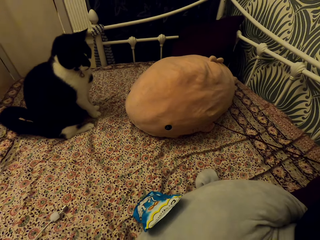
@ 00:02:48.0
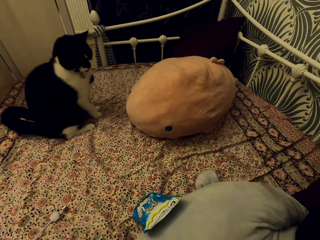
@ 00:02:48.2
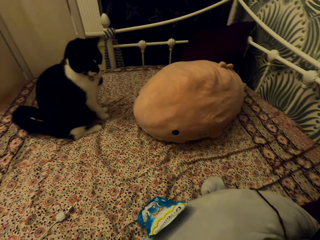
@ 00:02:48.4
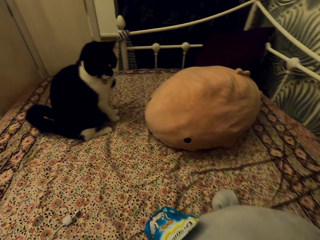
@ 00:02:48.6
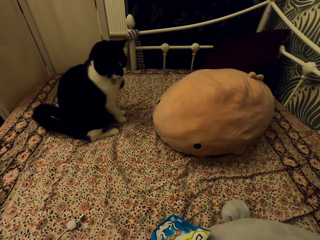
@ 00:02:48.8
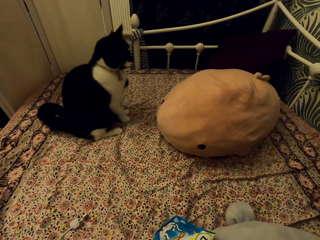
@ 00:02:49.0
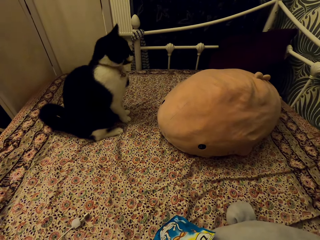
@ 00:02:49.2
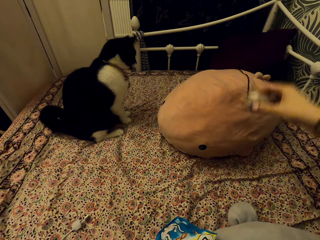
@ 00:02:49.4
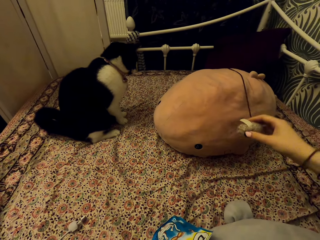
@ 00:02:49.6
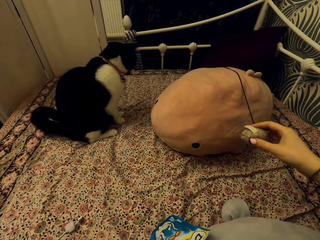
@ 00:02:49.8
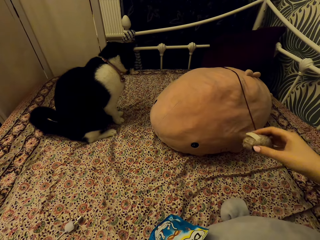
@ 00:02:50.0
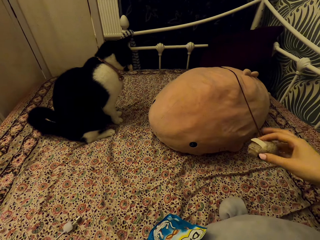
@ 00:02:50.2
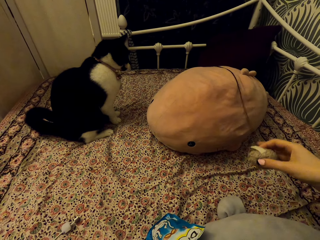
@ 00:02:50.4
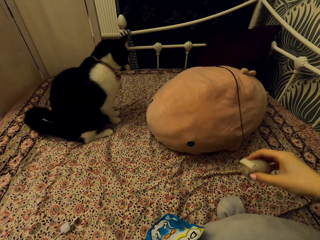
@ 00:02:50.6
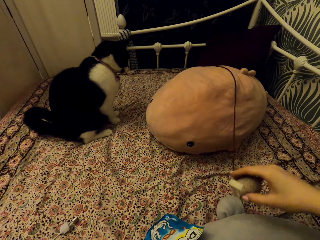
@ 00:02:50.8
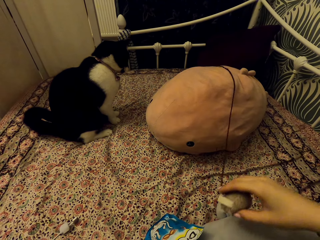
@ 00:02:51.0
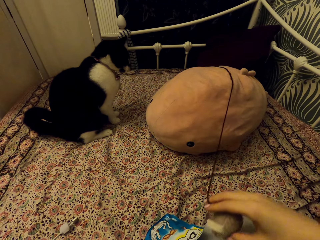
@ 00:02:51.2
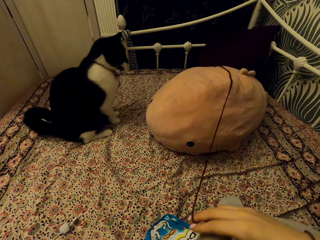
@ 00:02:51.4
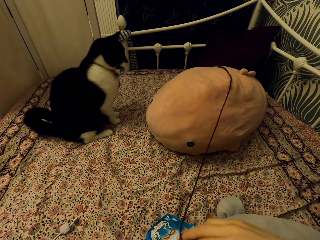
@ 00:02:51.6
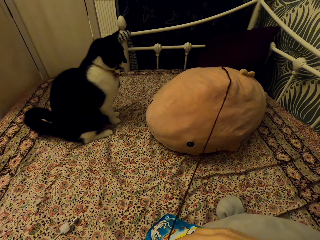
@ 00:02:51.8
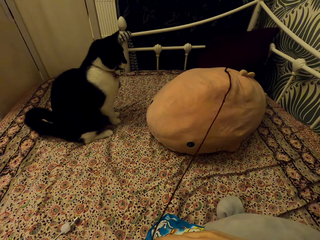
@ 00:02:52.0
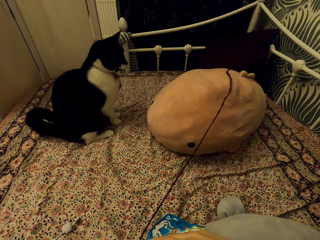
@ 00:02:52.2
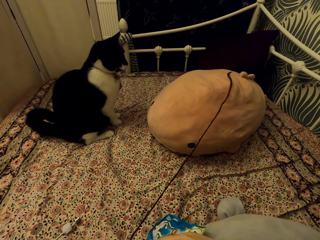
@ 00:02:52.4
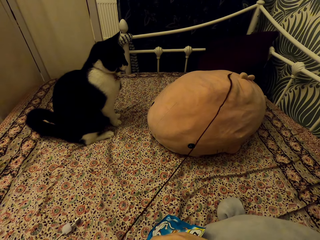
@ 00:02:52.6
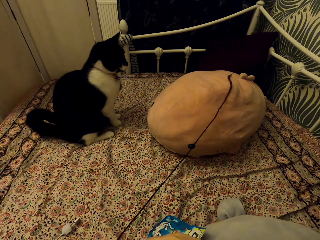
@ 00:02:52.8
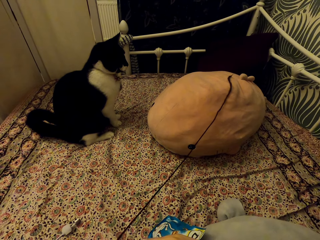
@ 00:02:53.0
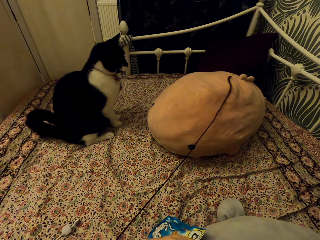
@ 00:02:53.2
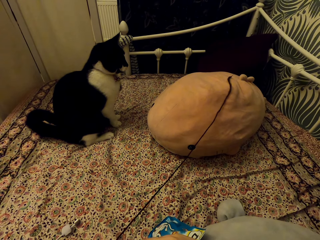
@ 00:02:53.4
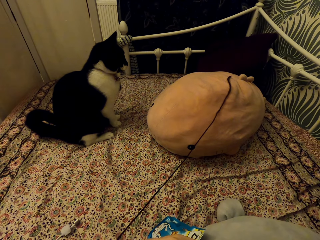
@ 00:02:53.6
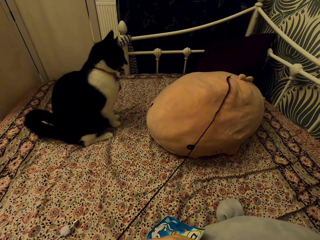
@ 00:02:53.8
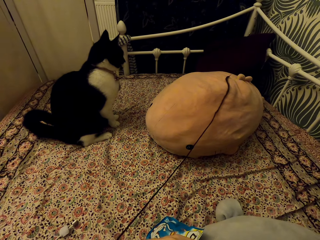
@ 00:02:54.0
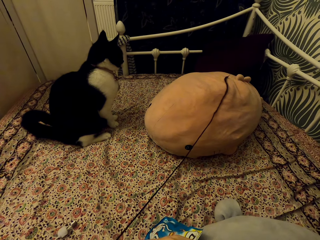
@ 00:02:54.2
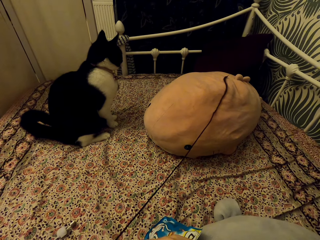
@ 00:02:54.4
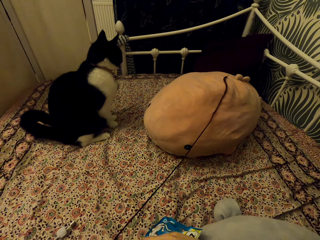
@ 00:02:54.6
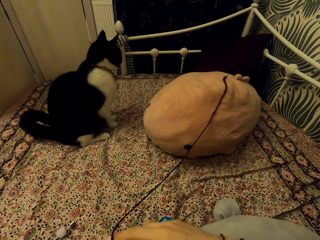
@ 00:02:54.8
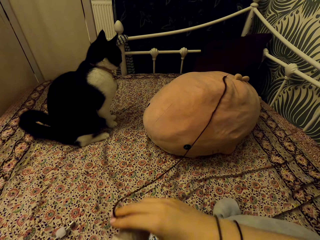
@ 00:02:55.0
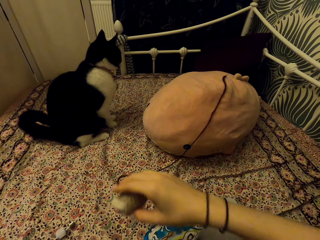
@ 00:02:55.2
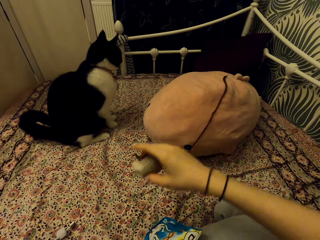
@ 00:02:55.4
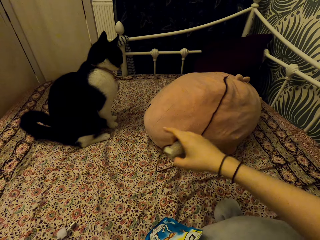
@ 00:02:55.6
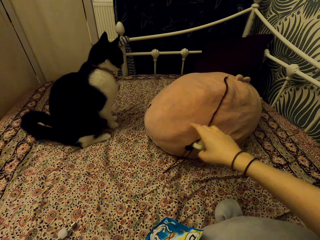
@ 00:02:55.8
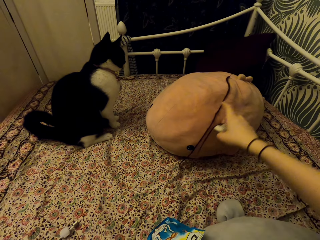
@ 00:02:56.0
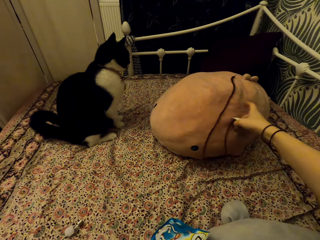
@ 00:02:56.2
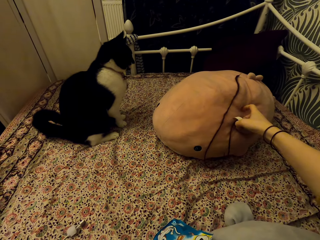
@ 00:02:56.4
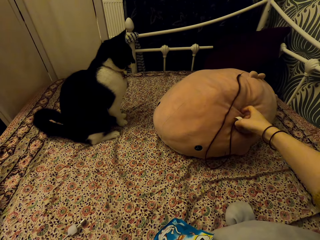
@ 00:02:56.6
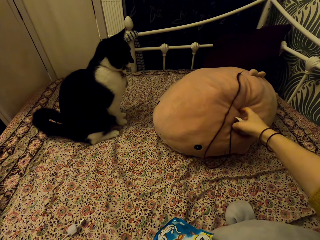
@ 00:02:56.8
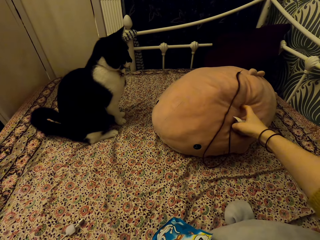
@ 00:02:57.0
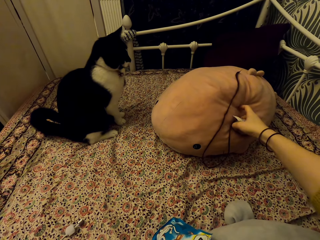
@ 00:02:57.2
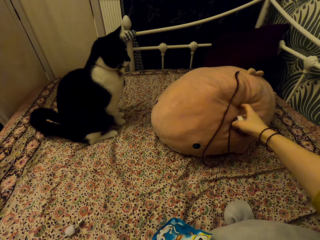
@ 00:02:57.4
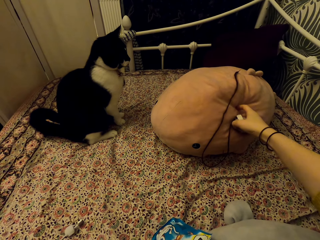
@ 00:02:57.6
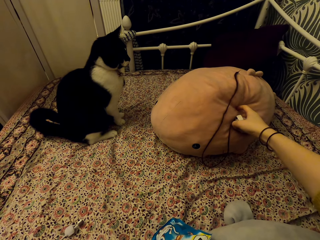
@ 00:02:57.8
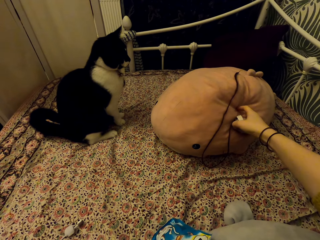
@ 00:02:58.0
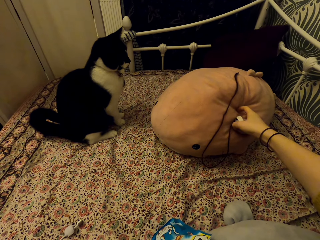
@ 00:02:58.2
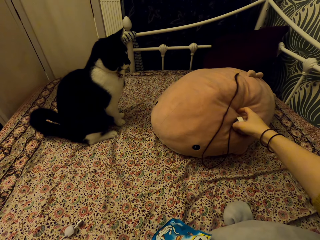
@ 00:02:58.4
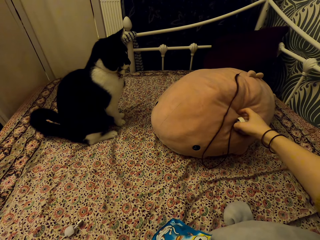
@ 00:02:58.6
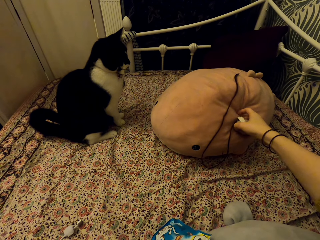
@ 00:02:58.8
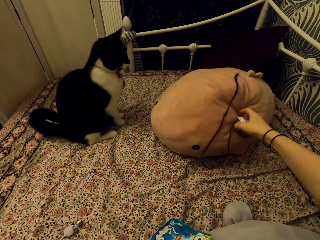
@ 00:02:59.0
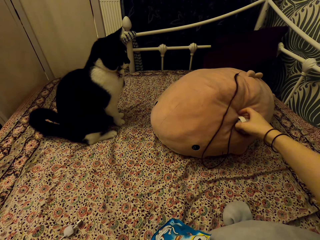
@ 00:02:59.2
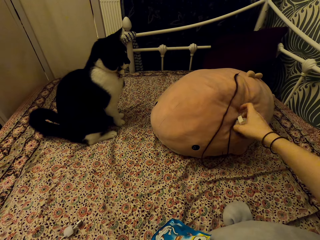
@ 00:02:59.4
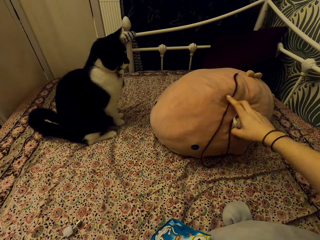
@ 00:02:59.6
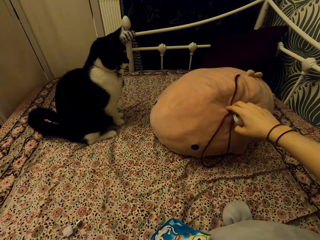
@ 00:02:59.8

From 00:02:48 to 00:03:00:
The camera wearer places the cat toy on the fish stuffed teddy bear. They pull the cat toy on the fish stuffed teddy bear. They touch the fish stuffed teddy bear.

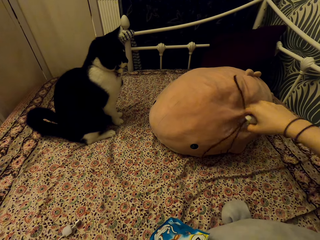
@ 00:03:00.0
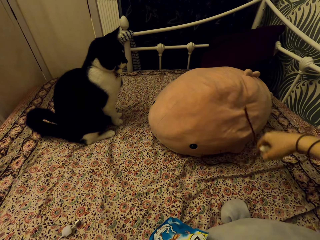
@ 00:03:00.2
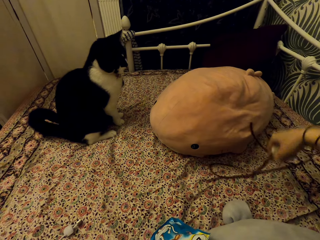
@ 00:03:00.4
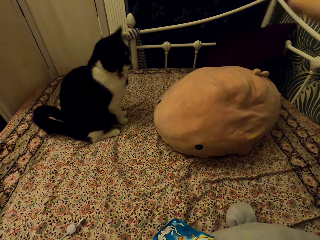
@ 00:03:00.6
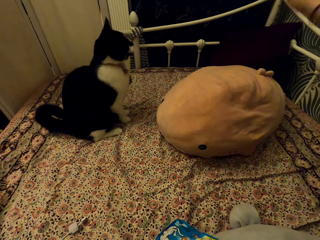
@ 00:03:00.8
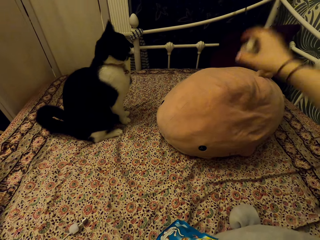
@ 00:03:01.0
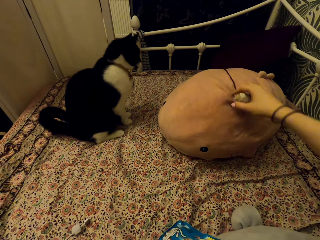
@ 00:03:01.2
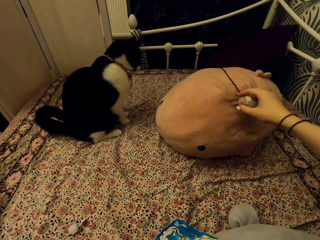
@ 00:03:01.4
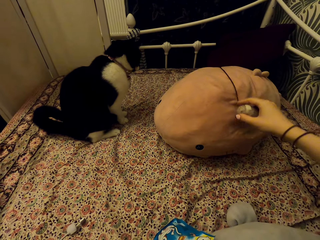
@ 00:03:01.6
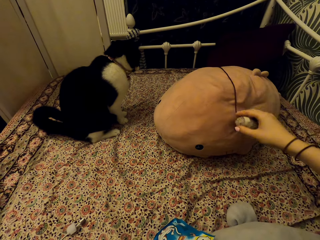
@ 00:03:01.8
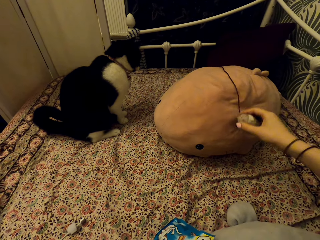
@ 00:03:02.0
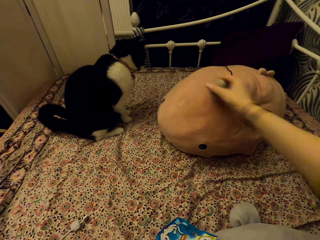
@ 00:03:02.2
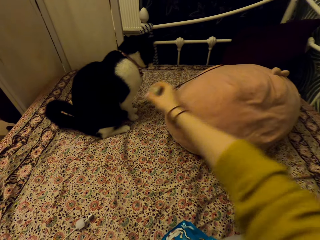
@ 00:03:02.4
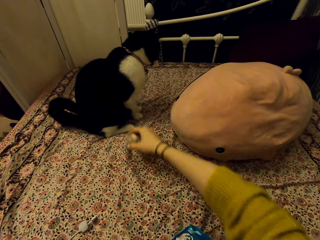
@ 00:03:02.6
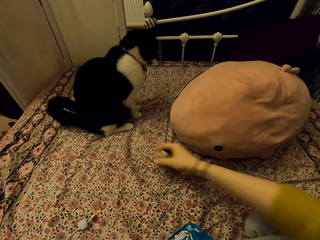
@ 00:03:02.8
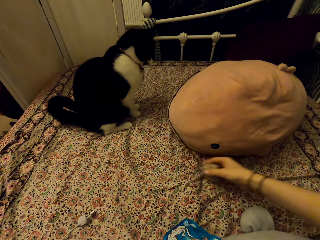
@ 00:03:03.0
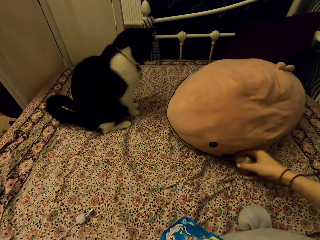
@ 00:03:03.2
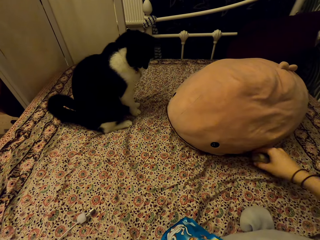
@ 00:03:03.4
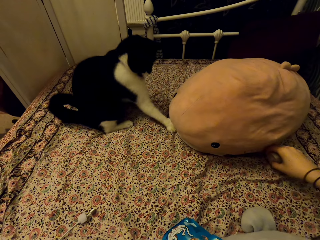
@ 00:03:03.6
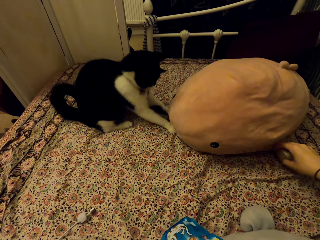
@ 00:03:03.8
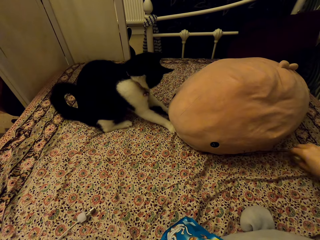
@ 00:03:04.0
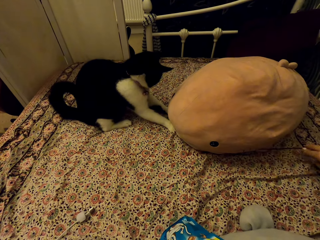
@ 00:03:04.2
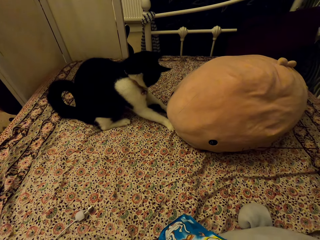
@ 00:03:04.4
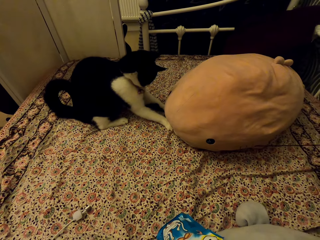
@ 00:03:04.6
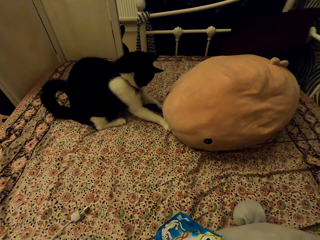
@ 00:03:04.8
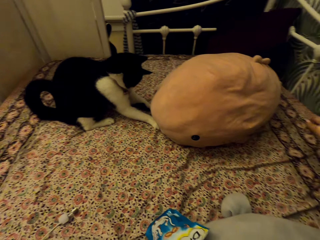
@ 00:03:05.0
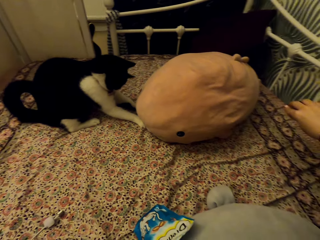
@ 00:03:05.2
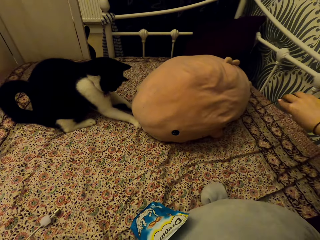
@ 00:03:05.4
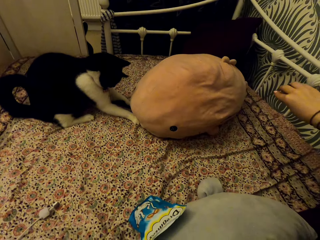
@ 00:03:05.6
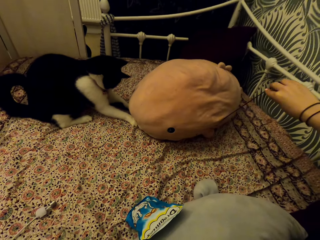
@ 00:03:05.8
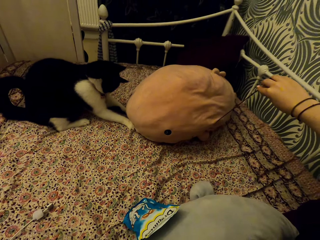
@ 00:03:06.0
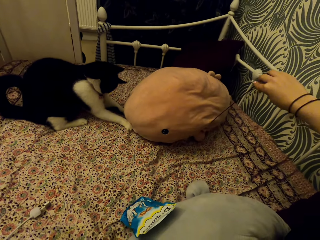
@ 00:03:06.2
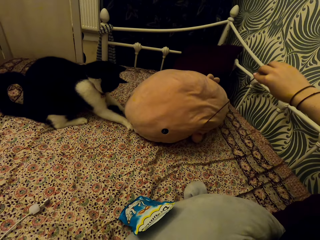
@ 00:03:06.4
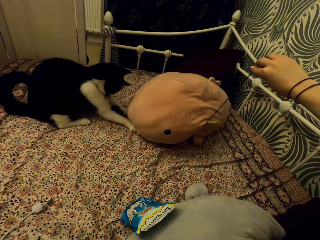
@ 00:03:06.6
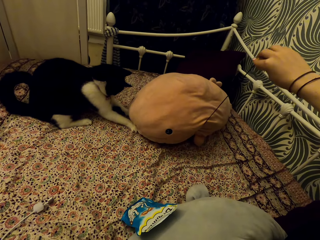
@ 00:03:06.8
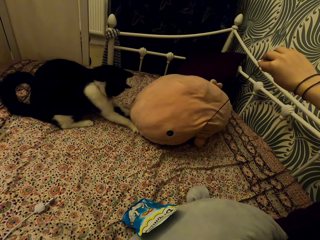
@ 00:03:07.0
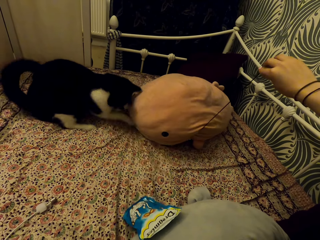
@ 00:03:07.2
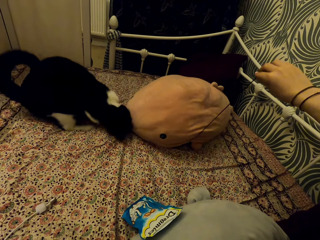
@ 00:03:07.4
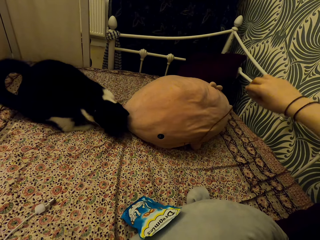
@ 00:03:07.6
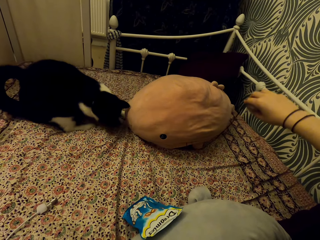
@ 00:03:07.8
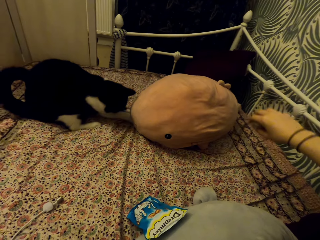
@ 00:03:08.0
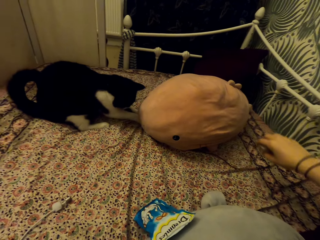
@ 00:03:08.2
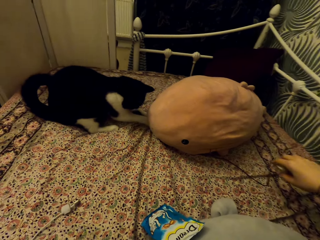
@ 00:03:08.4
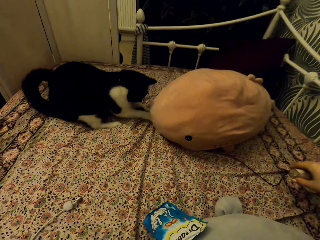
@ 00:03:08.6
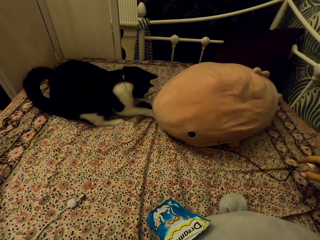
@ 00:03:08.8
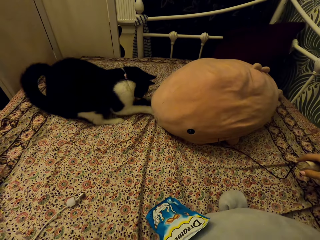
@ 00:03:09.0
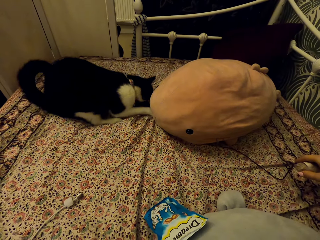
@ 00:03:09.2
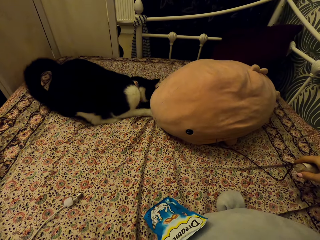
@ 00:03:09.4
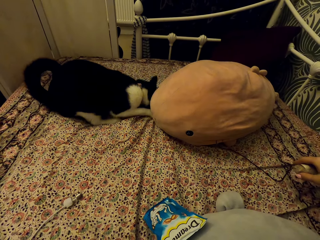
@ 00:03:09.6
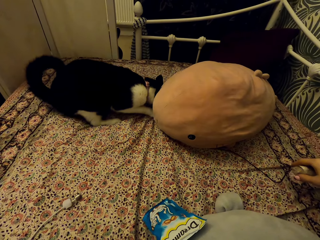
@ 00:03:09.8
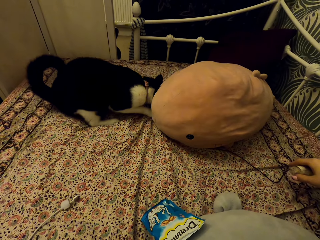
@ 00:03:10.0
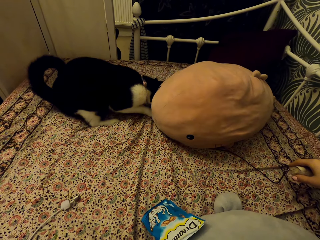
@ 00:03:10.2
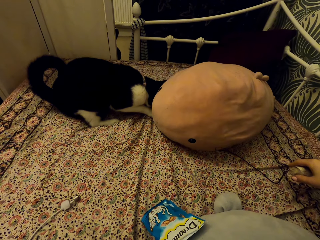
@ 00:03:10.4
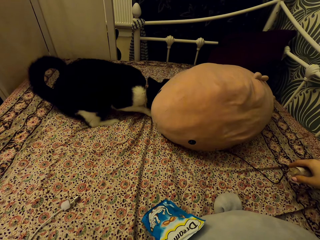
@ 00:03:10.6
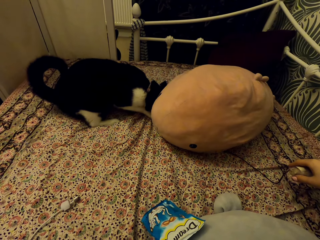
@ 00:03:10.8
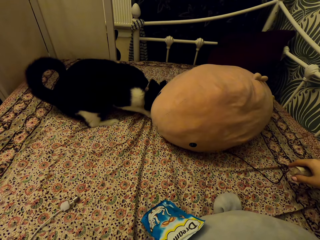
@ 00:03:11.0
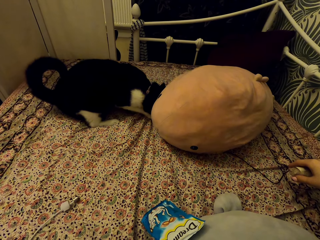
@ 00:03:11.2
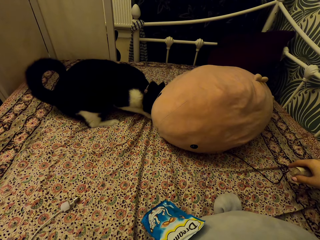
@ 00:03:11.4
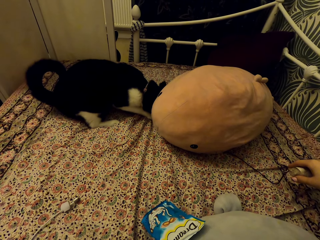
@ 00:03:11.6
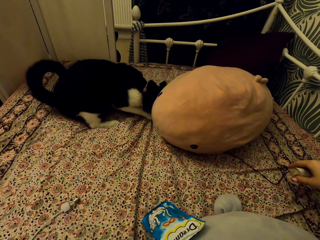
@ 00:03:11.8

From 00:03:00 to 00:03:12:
The camera wearer raises the cat toy. They place the cat toy on the fish stuffed teddy bear. They pull the cat toy on the fish stuffed teddy bear. They pull the cat toy on the carpet.
